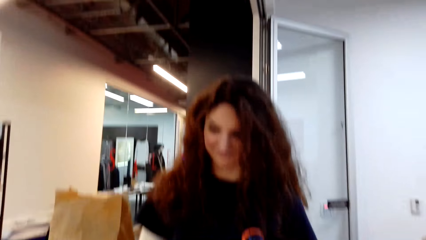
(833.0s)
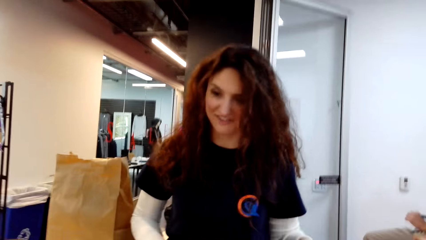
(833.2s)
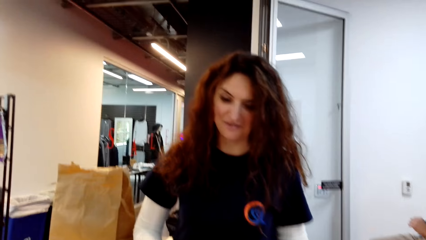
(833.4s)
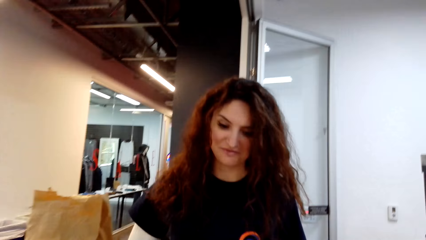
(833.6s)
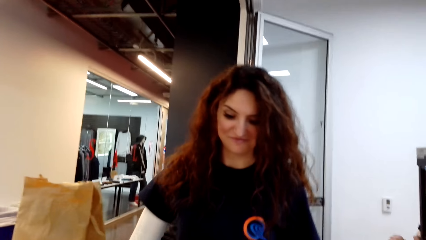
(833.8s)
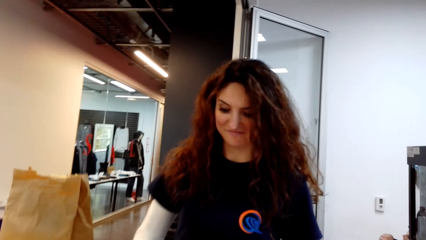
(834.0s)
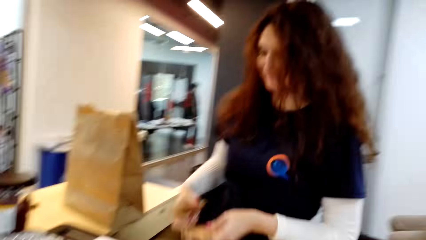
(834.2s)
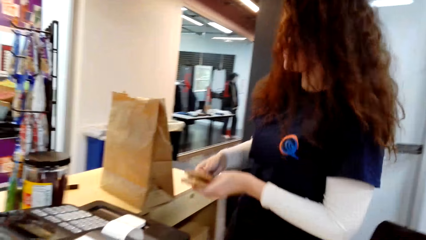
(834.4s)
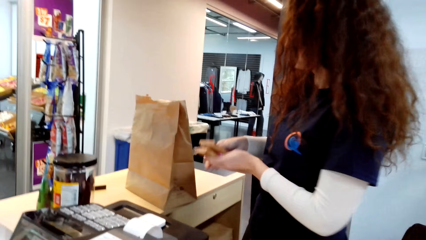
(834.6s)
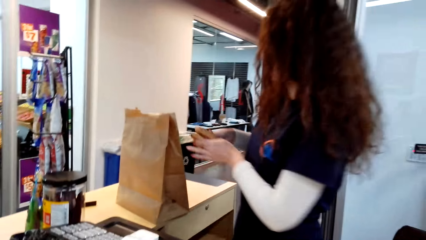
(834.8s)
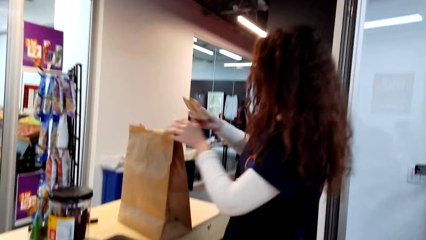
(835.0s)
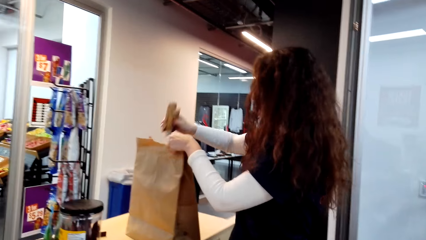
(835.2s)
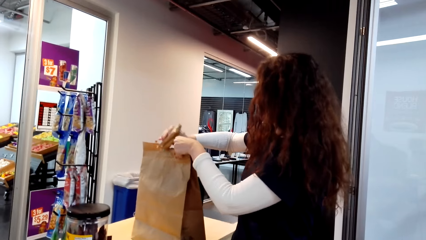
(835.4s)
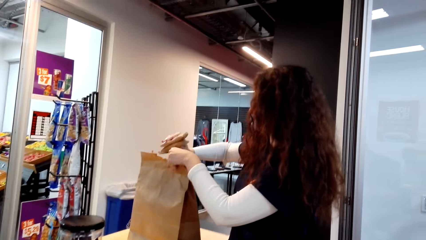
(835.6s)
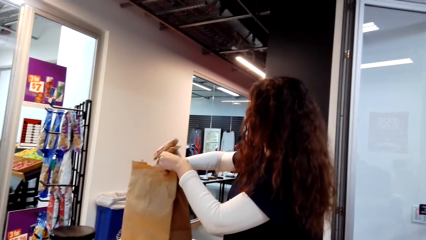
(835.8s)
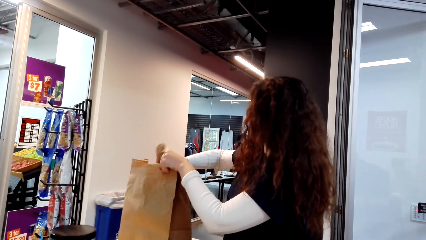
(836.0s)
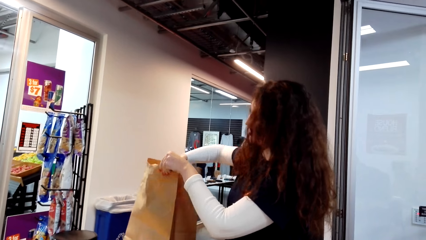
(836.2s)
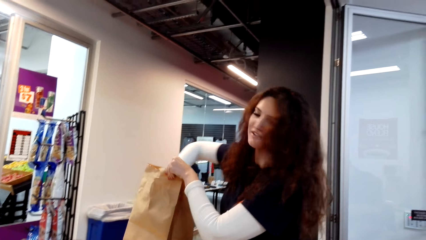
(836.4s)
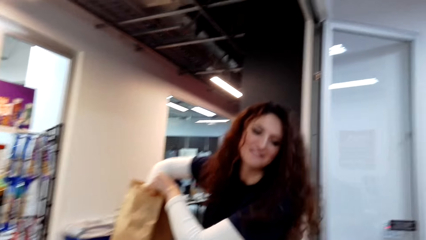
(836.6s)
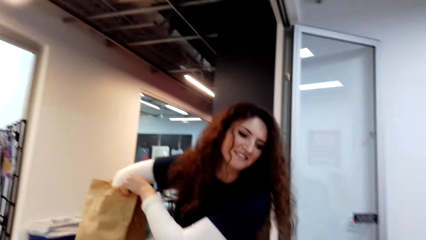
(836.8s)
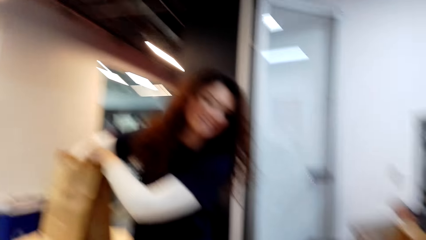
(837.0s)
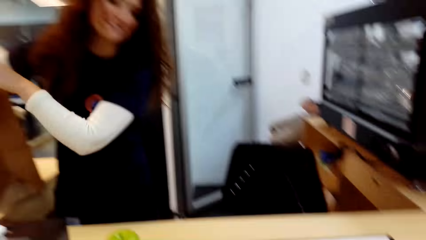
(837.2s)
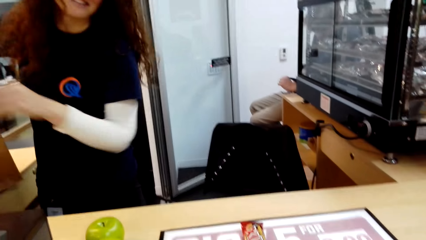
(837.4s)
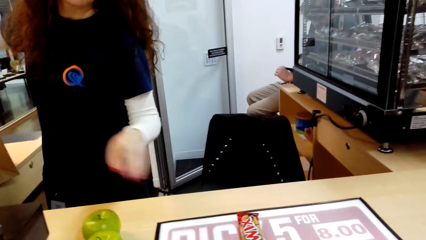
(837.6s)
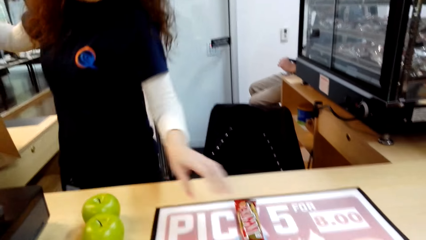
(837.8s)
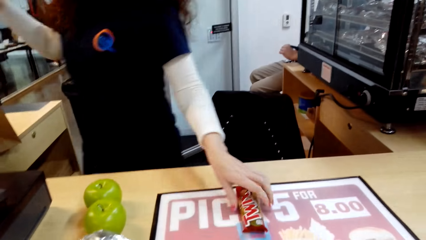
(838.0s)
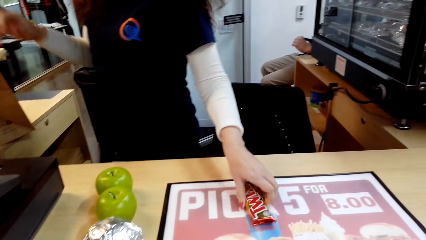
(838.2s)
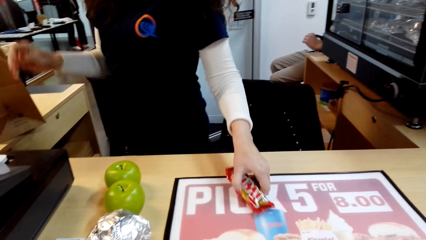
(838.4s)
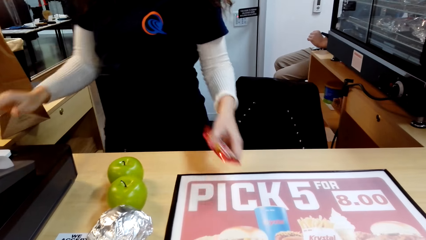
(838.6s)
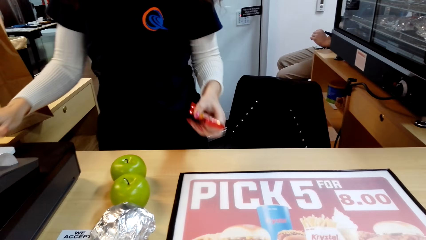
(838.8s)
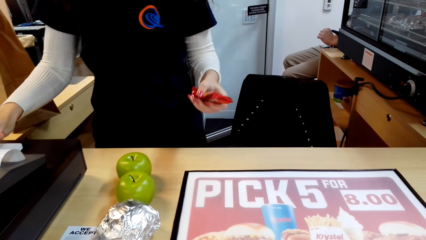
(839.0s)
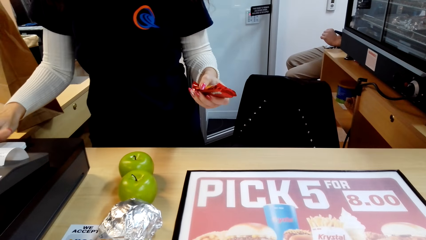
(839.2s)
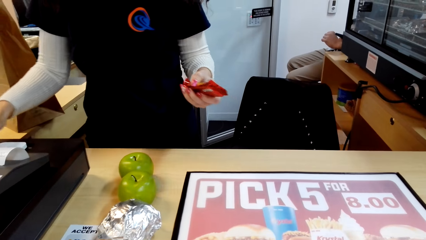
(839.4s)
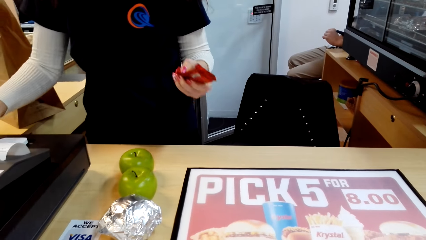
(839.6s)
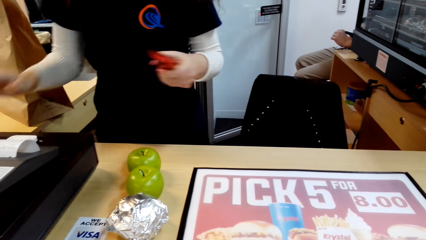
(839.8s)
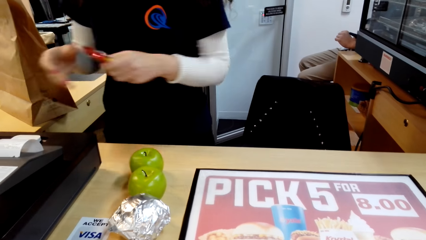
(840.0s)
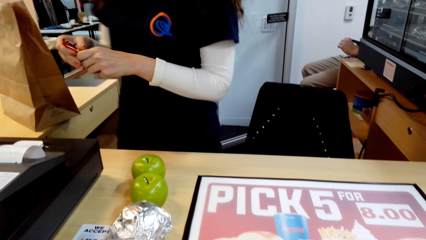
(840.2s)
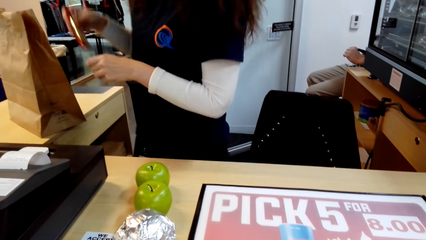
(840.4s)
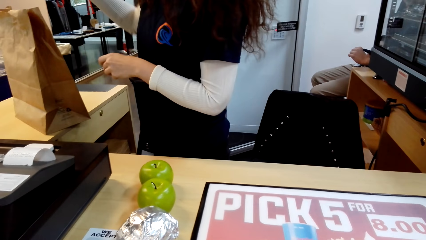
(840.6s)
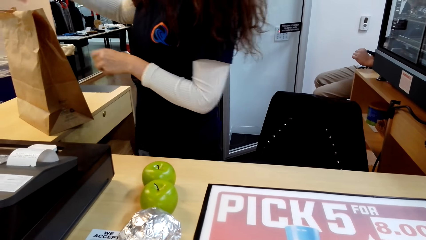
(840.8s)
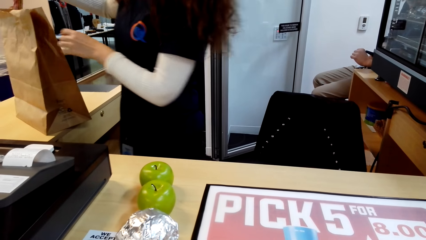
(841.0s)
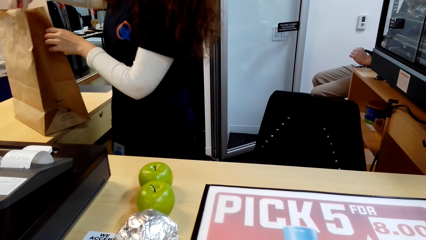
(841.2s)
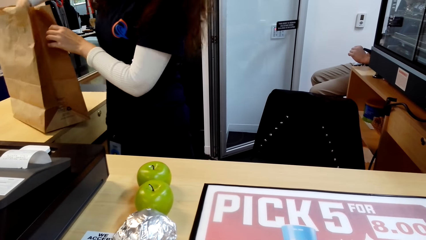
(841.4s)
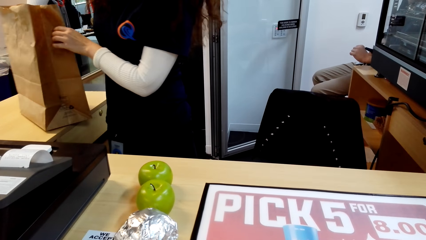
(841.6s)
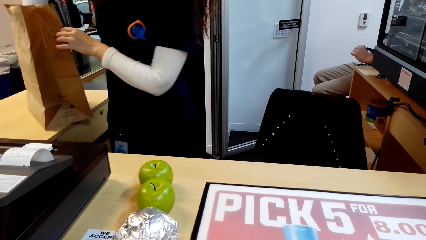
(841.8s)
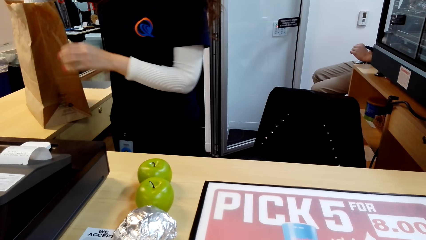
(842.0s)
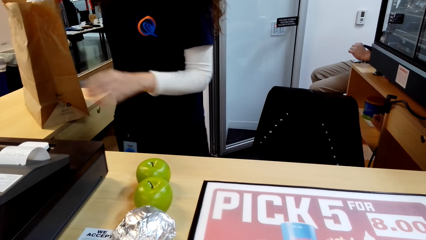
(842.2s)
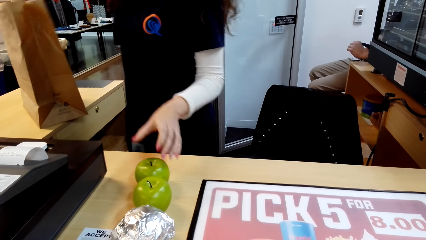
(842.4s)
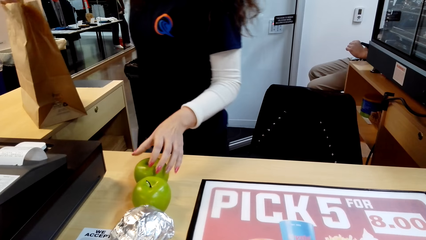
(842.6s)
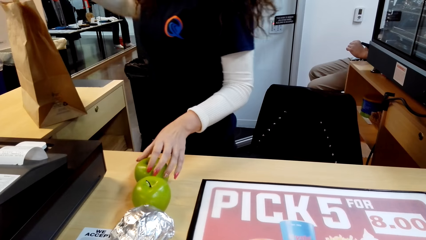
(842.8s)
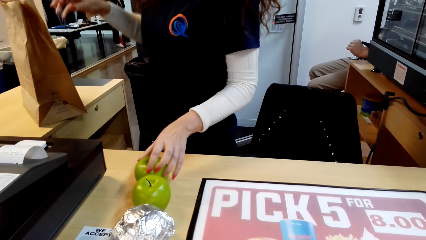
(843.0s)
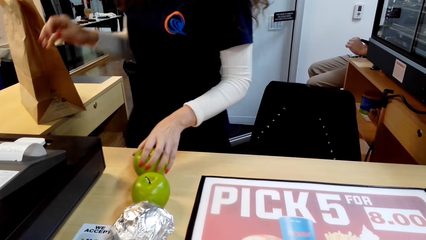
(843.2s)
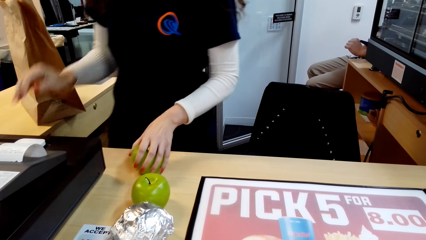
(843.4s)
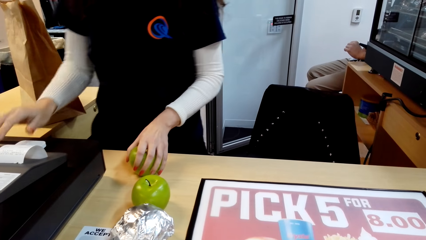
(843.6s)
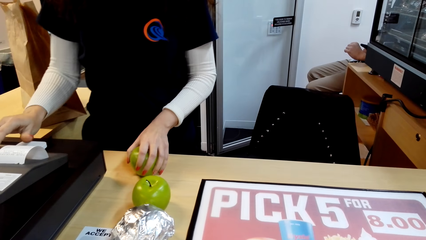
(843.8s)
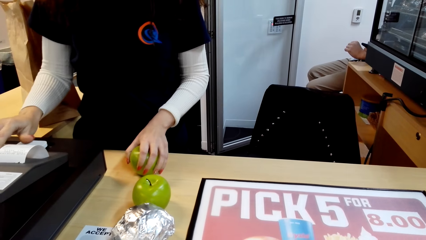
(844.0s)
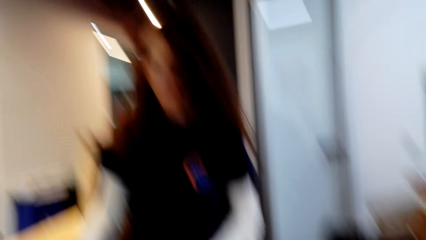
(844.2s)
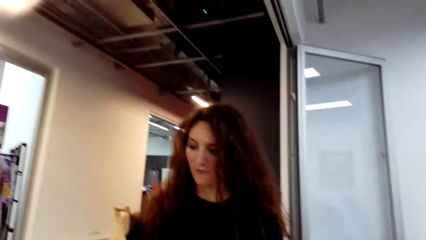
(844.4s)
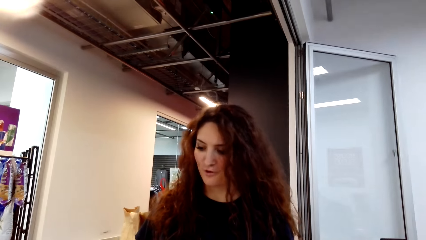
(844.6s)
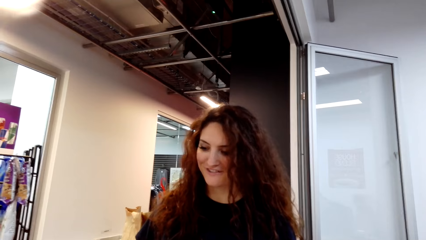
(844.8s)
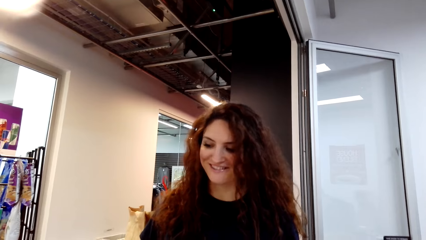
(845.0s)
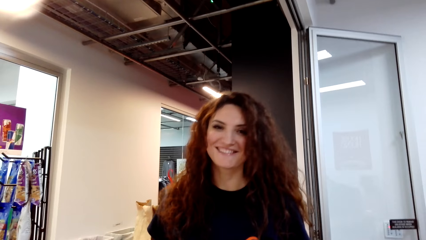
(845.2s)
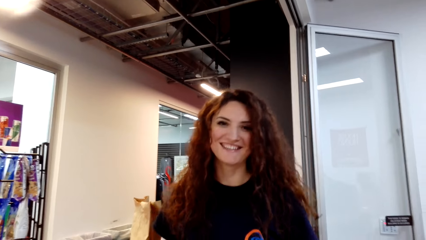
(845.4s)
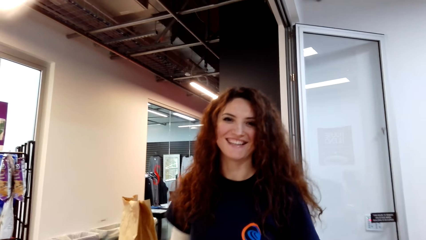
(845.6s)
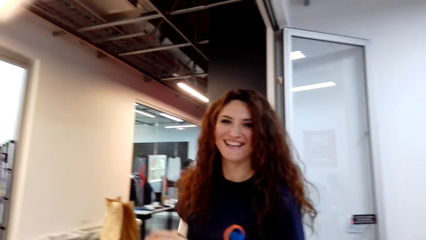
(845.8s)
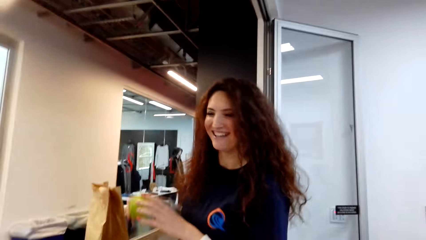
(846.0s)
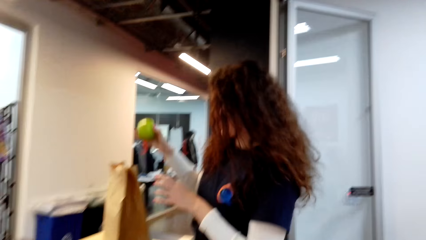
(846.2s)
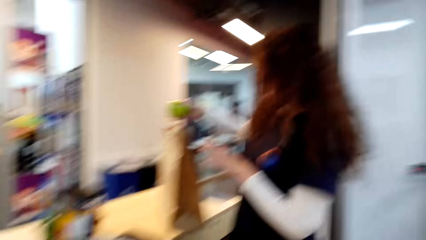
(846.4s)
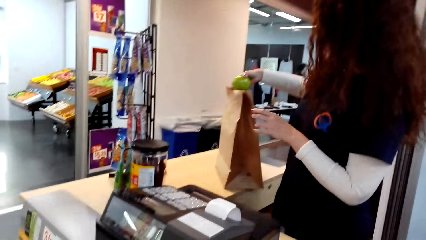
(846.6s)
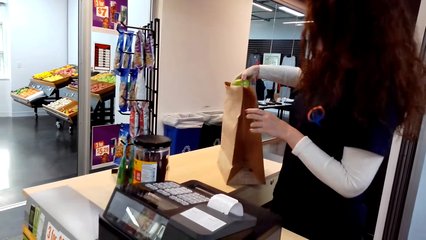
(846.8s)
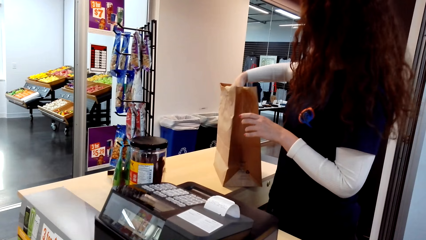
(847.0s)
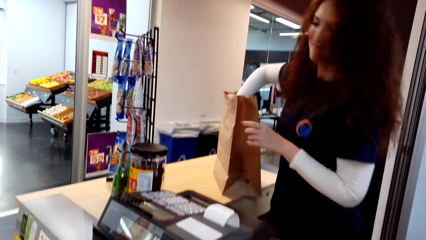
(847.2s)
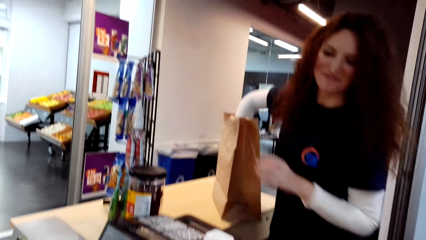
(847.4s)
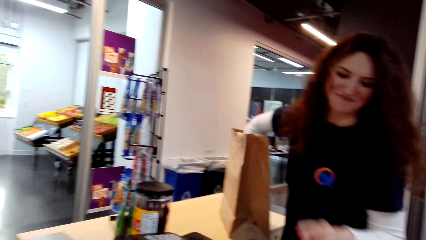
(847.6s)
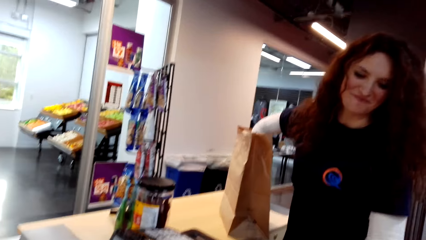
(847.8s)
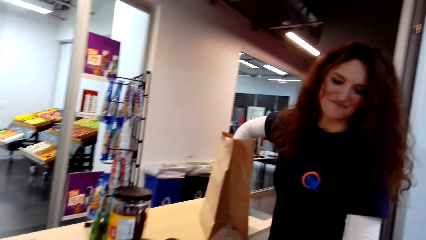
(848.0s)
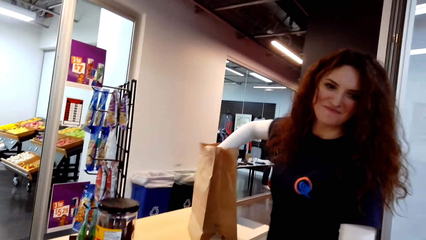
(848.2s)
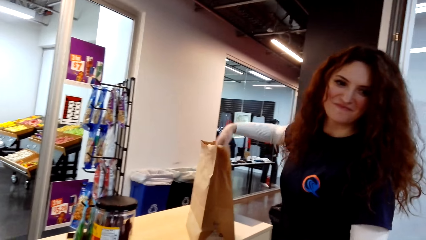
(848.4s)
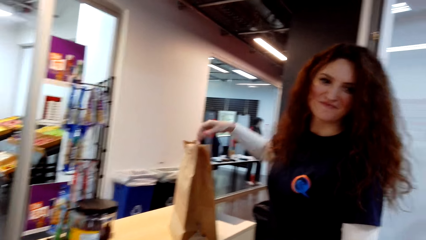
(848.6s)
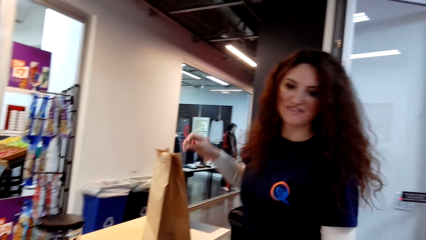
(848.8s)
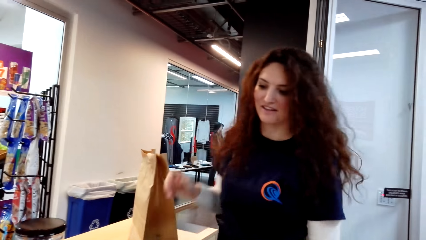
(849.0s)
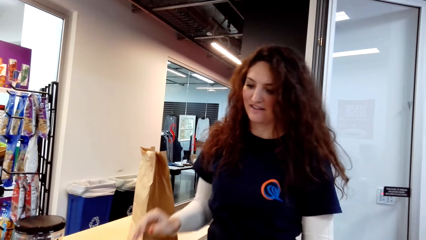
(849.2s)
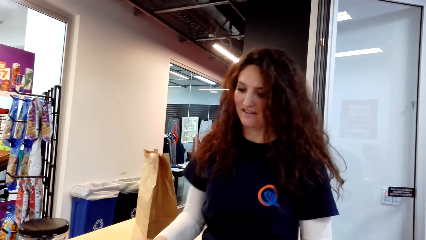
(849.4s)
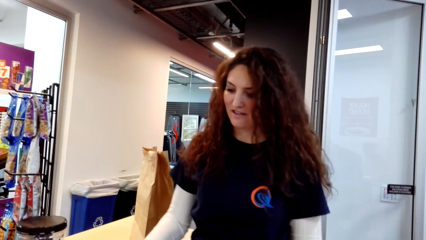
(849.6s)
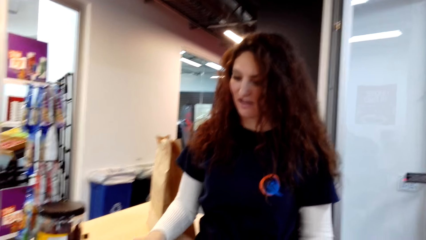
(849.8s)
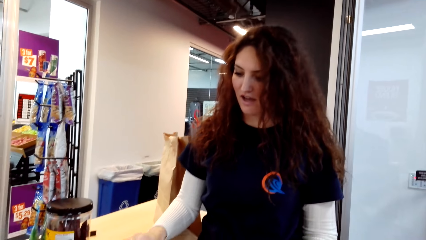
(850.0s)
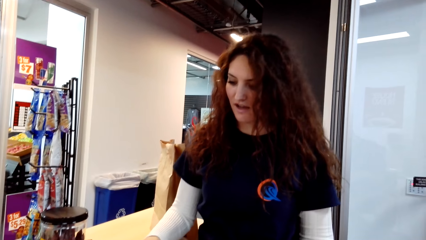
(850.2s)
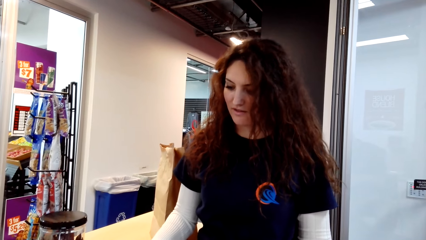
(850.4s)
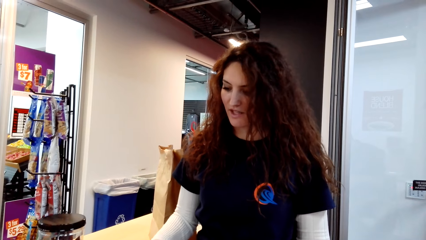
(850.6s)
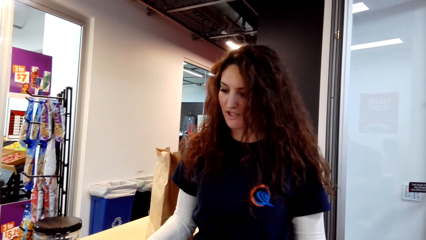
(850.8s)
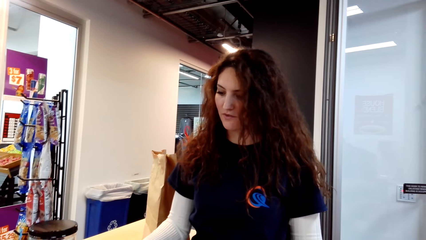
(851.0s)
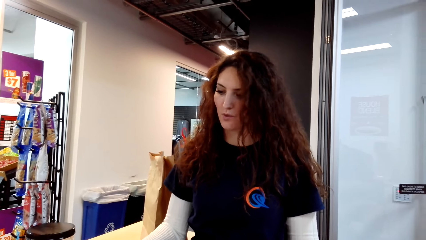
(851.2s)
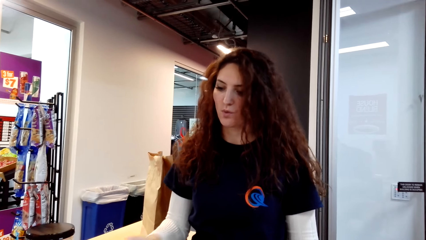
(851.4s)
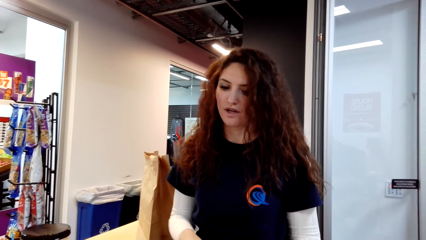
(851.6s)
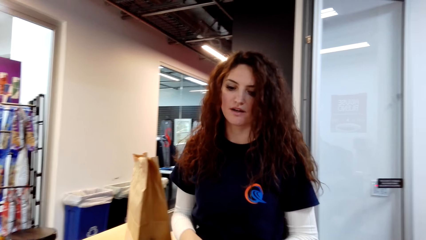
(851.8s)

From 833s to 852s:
The camera wearer picks a packet of something from the table. They put the packet inside the paper bag. They pick a Twix from the table. The cashier dials the cashier machine. The camera wearer takes the bill on the till. They put the Twix in the shopping bag. They dialogue with the cashier. The cashier touches an apple and dials the cashier machine. The camera wearer takes the bill on the till. They dialogue with the cashier. They put the apple inside the shopping basket. The cashier puts the apple in the shopping bag. The camera wearer dialogues with the cashier. The cashier dials the cashier machine. The camera wearer dialogues with the cashier. They make a step. They take the bill on the till.
